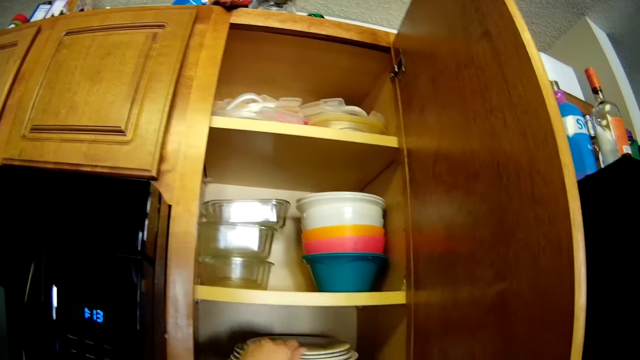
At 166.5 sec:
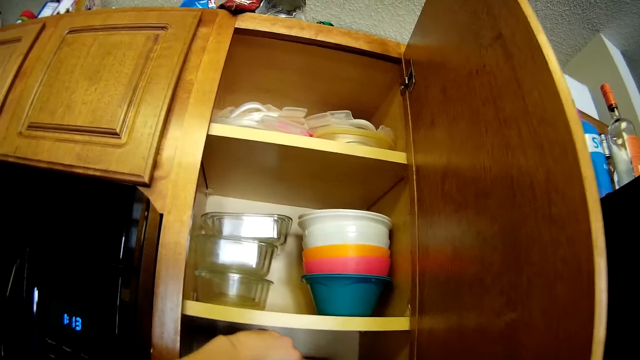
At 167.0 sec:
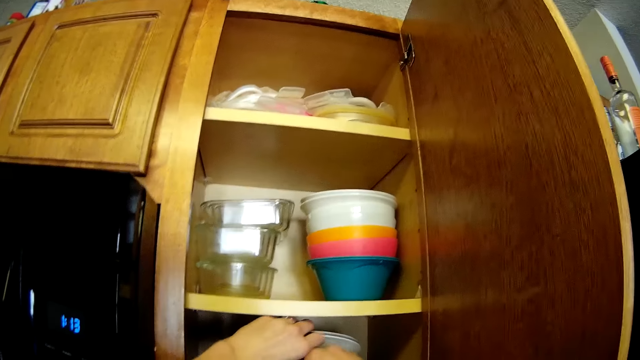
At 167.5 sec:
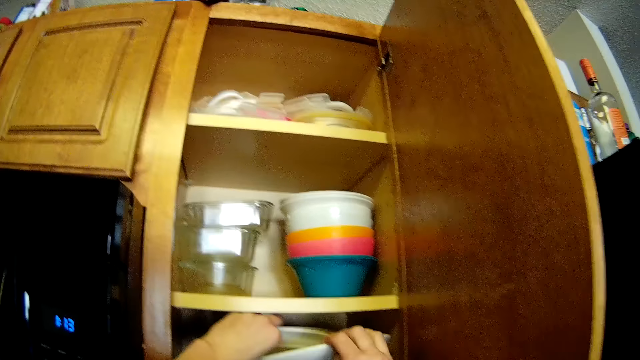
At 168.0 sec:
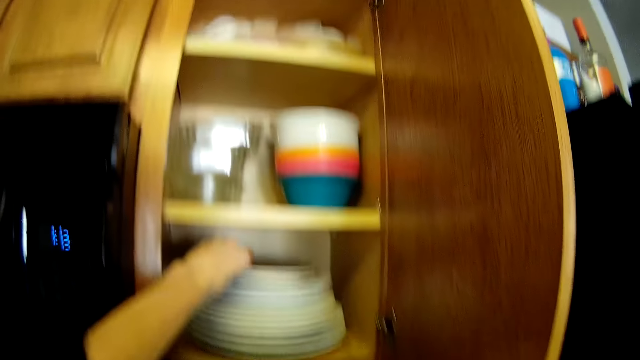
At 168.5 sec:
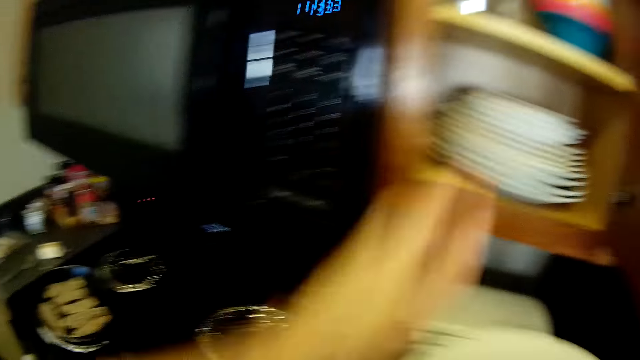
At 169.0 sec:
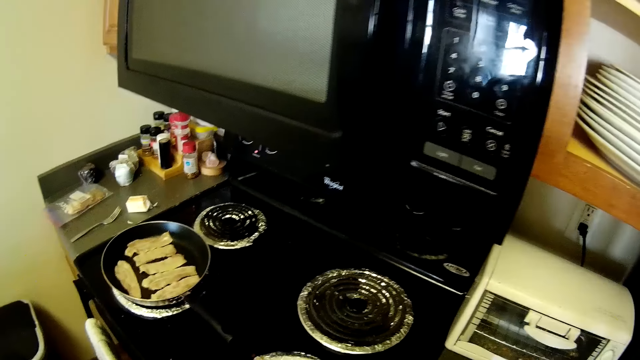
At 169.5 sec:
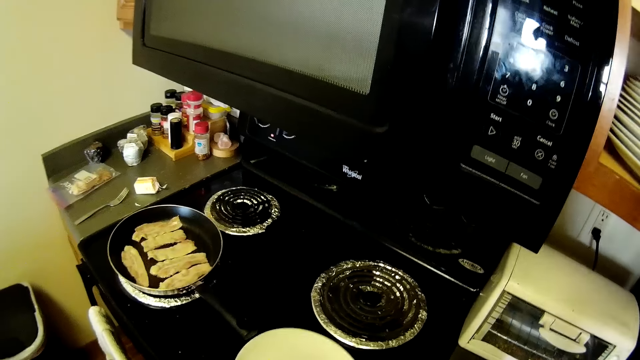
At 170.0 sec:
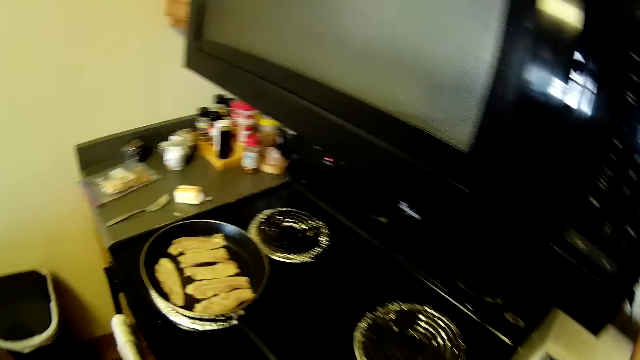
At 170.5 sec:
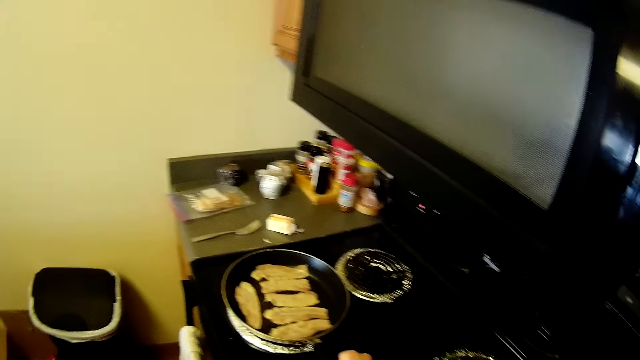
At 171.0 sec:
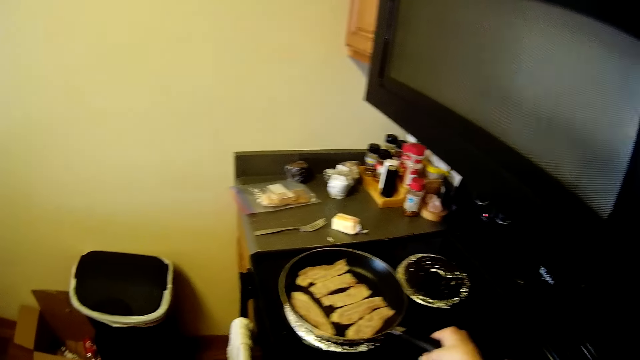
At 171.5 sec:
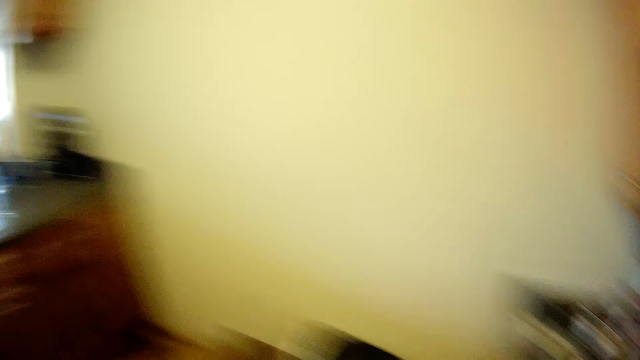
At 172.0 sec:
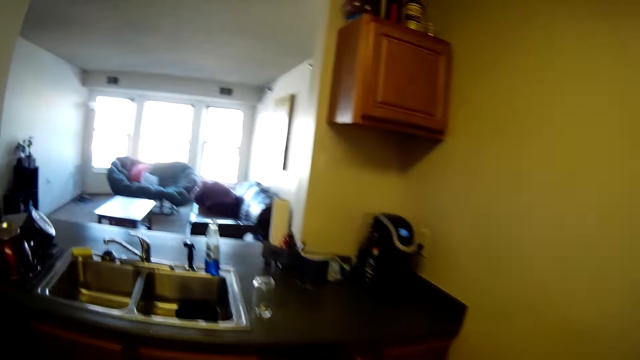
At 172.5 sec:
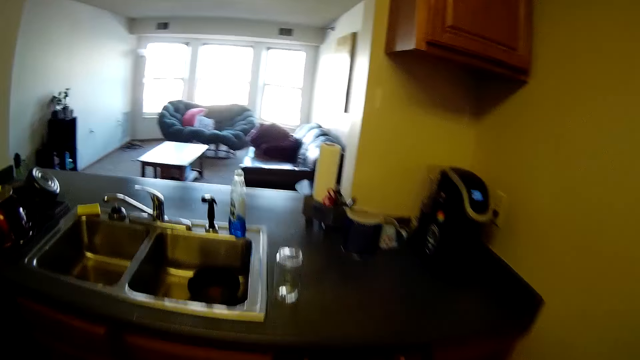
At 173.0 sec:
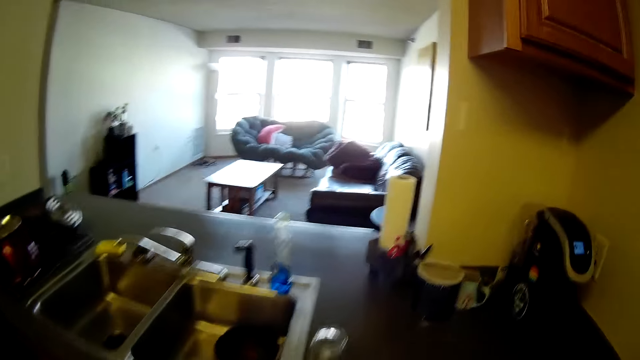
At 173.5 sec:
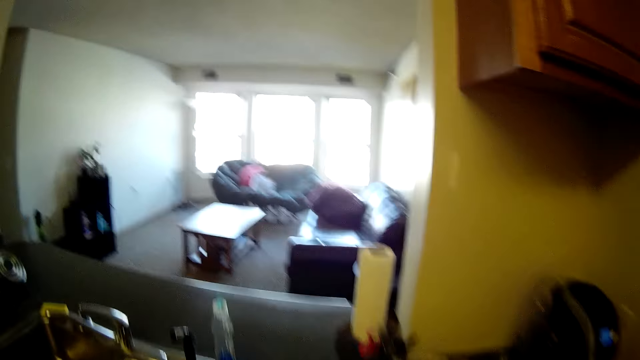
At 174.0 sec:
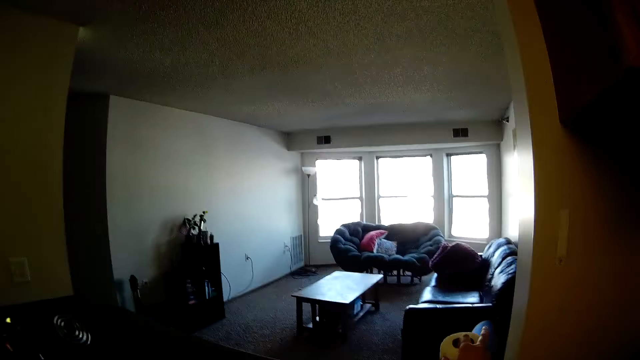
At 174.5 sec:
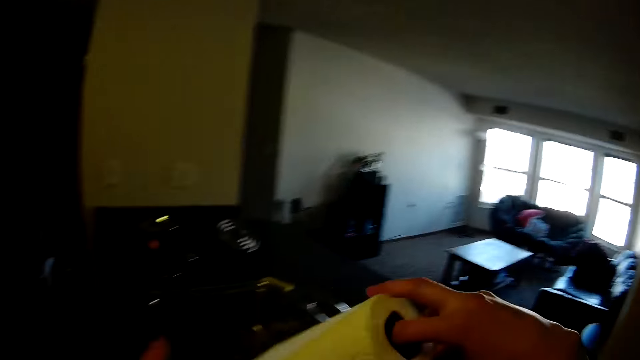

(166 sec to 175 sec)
The camera wearer picks up a plate from the cabinet. She puts the plate on the kitchen counter. She closes the kitchen cabinet with her right hand. She adjusts the pan on the gas cooker with her right hand. She walks. She picks up a kitchen roll from a kitchen counter with her right hand.

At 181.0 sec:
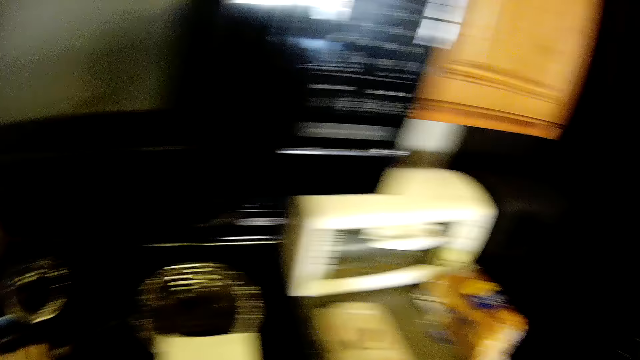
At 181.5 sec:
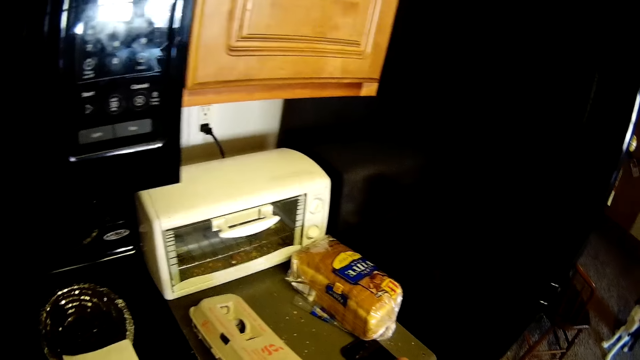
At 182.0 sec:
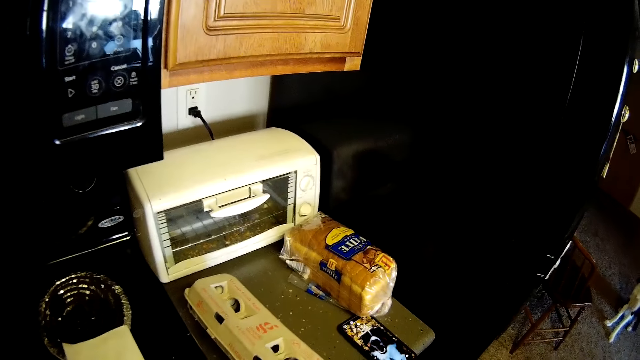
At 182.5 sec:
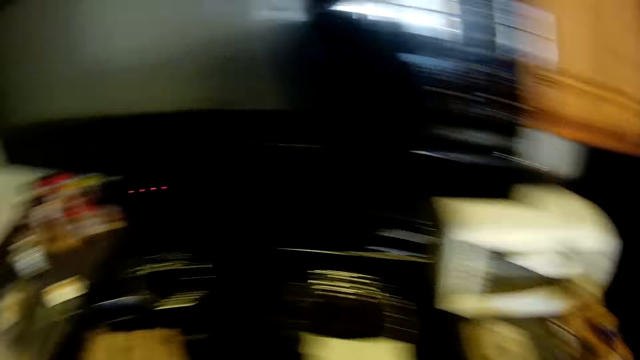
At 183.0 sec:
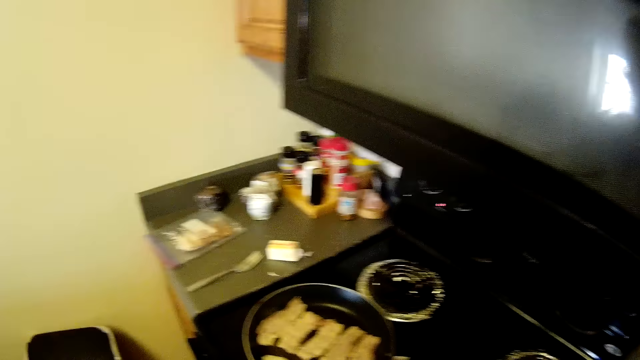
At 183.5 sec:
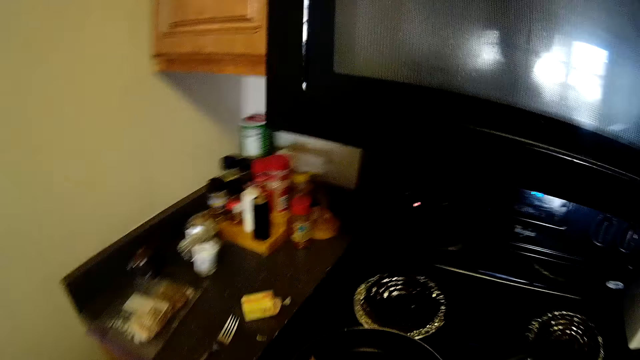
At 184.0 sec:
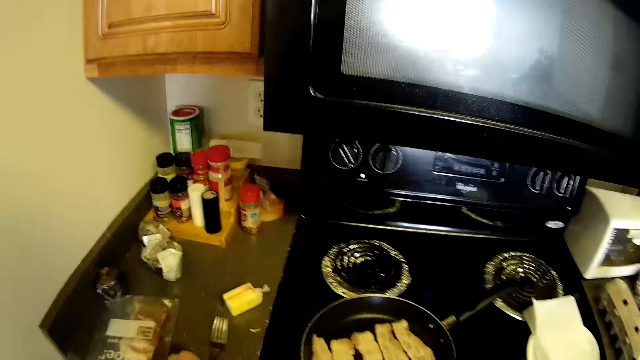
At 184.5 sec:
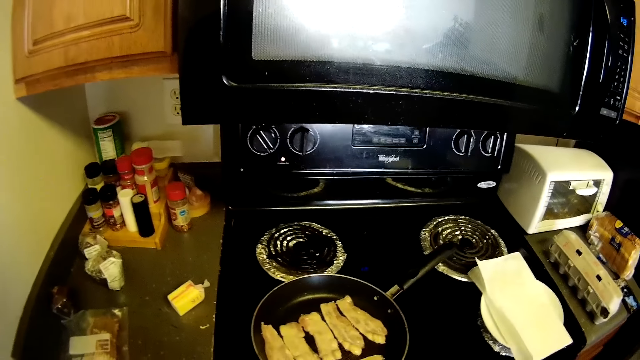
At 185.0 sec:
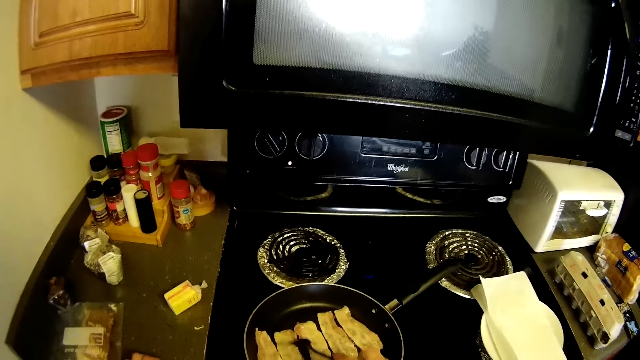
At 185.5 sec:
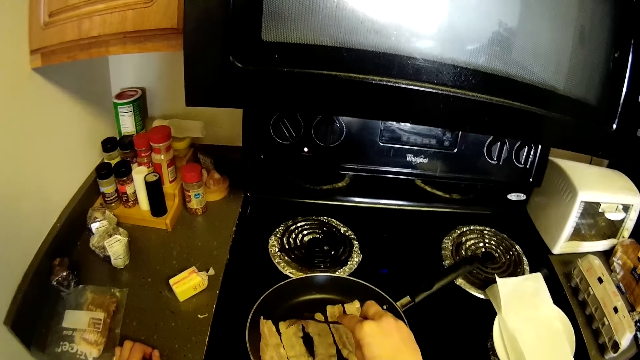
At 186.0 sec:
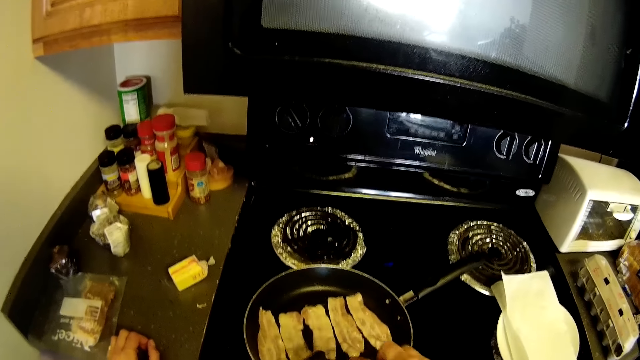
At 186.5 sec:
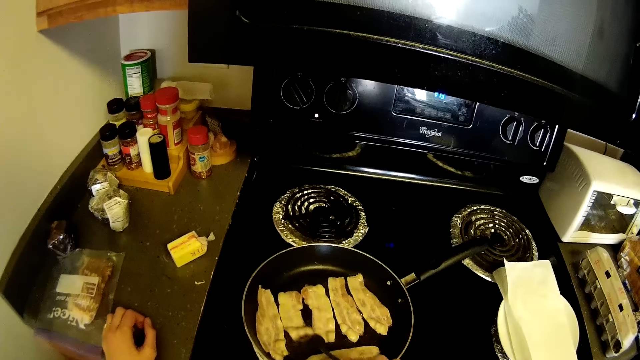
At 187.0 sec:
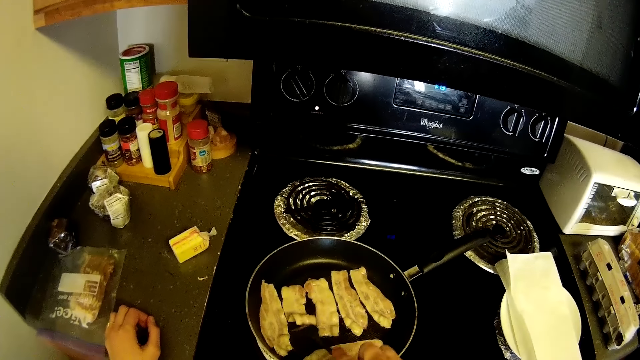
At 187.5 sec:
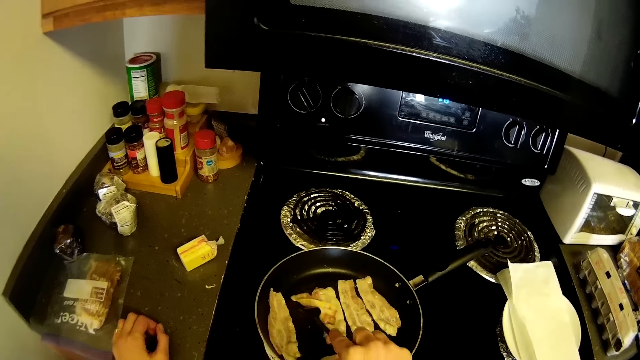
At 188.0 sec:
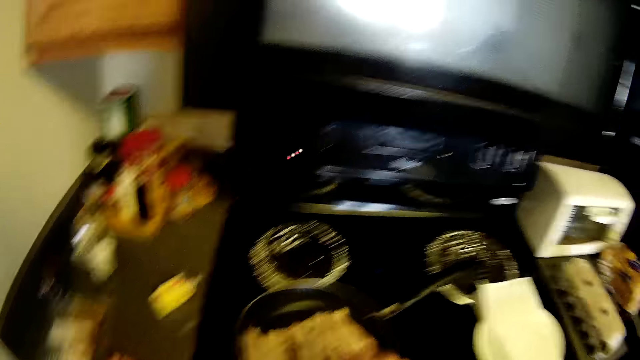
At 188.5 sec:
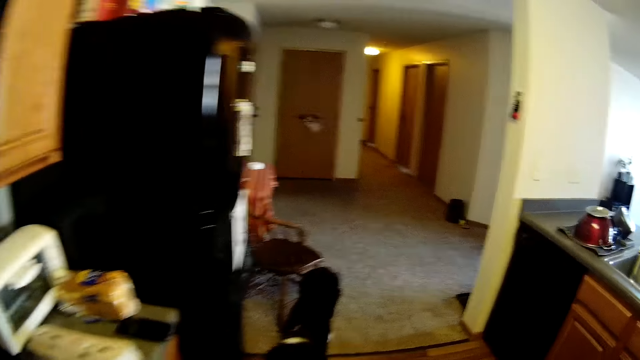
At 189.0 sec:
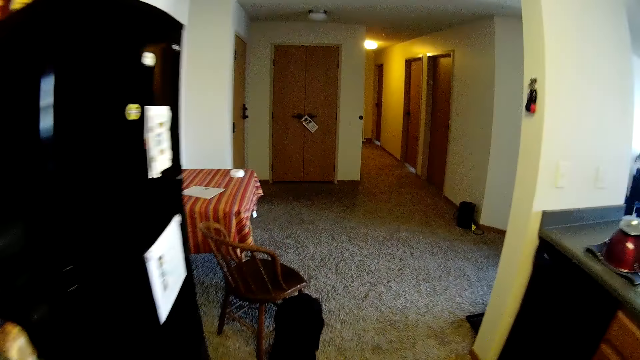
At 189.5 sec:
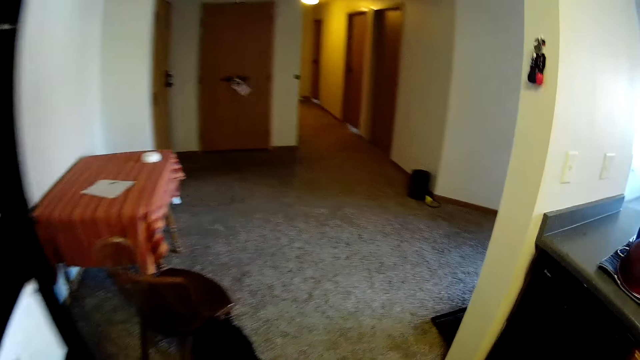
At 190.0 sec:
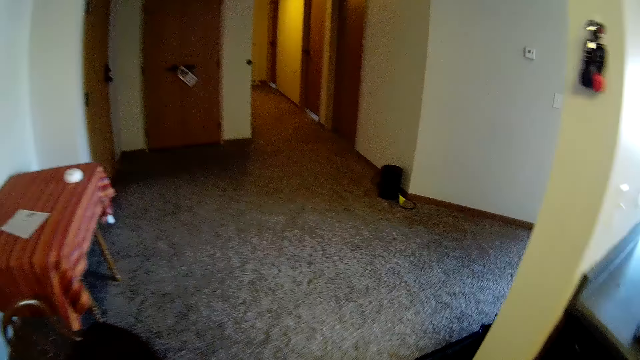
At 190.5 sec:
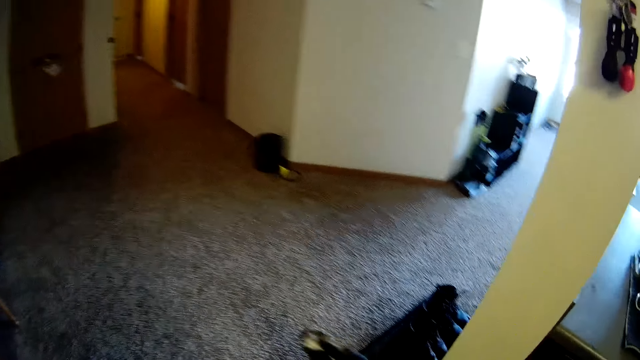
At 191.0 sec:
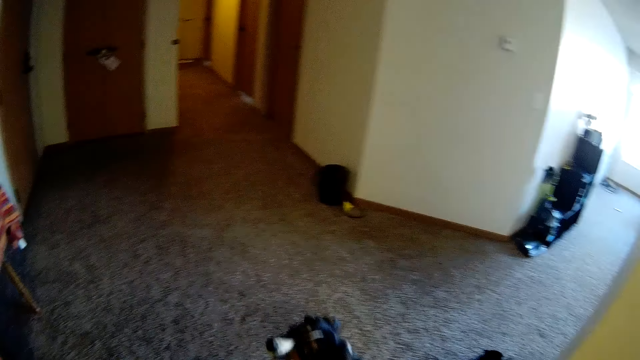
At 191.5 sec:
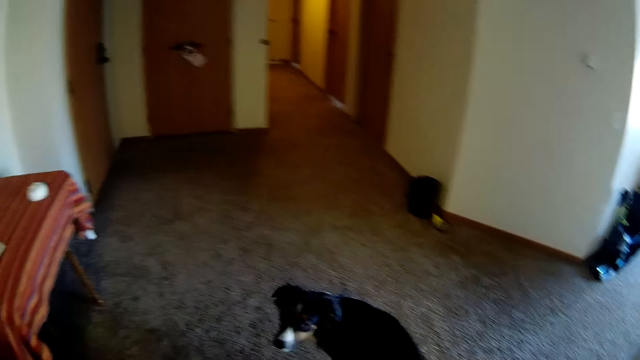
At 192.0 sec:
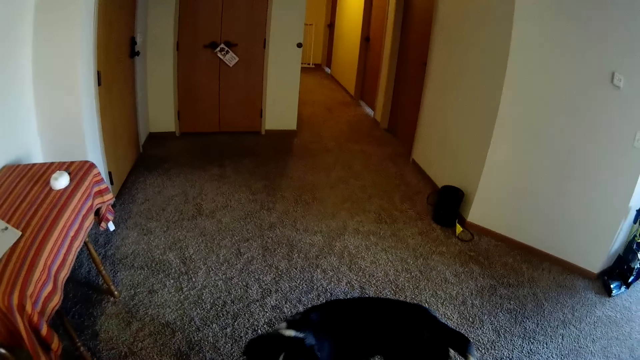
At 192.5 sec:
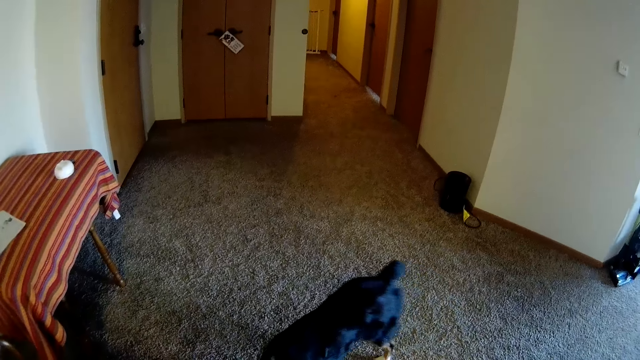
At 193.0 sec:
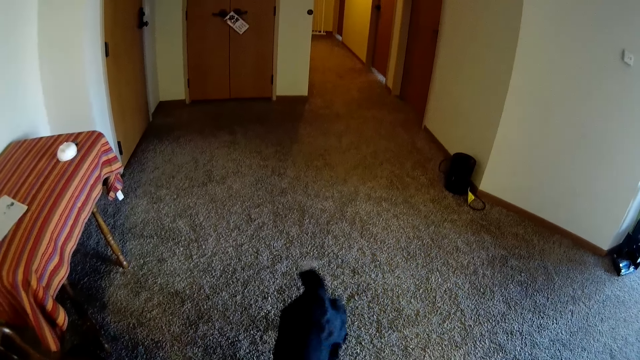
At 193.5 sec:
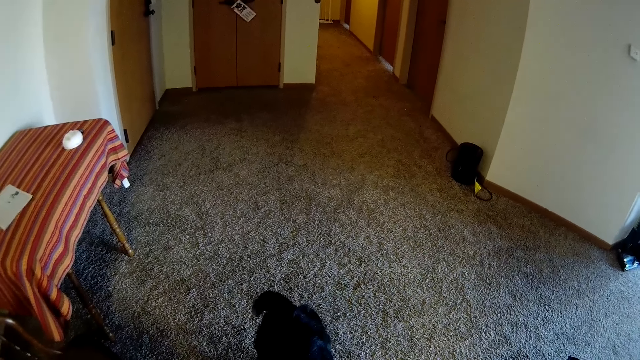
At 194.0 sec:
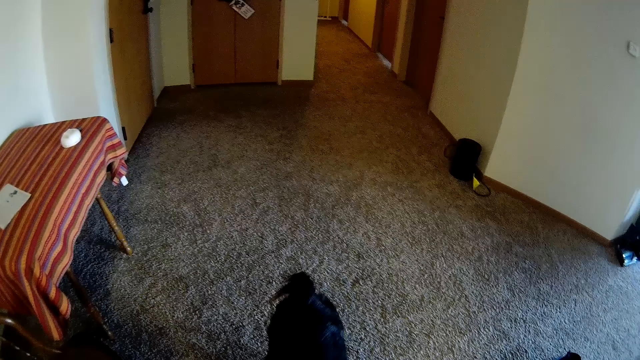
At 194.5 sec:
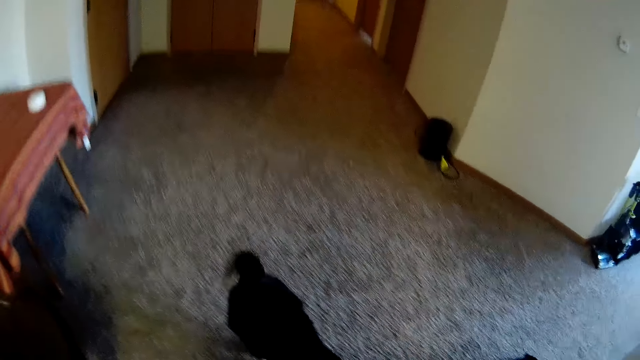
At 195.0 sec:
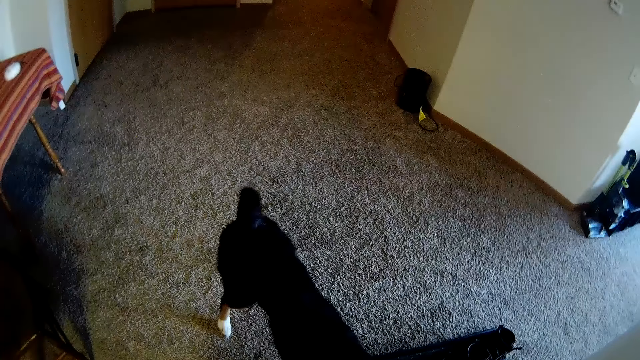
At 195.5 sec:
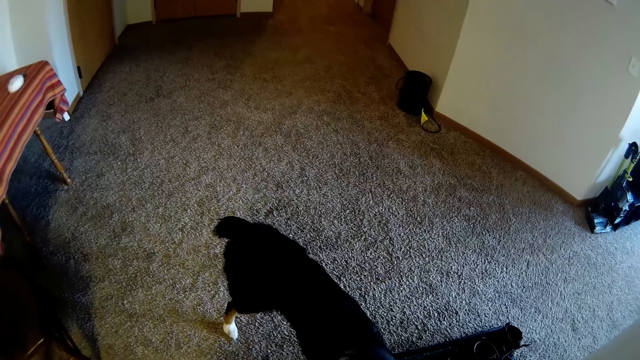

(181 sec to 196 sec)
The camera wearer picks up the fork or fork spoon from the kitchen counter with her left hand. She stirs the cold cuts in the pan on the gas cooker with her right hand. She turns fish fillets in the pan with the fork spoon. She walks and looks at the dog.
